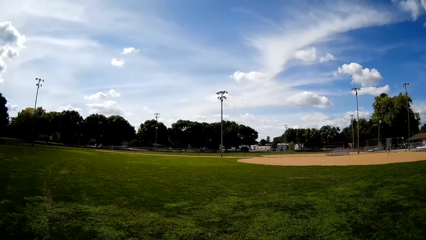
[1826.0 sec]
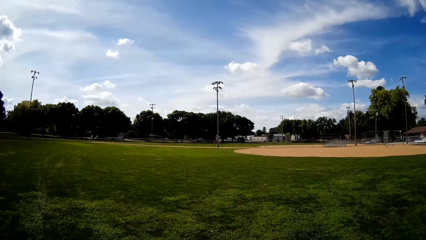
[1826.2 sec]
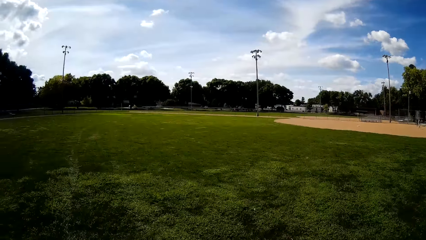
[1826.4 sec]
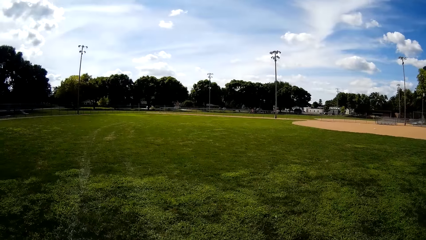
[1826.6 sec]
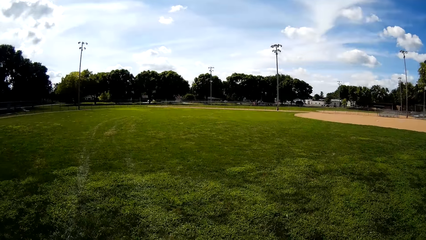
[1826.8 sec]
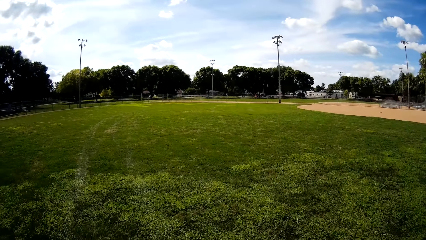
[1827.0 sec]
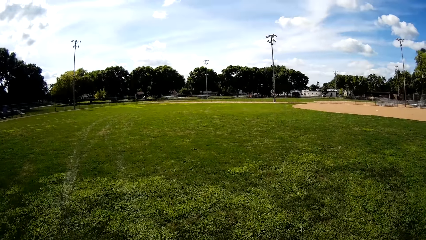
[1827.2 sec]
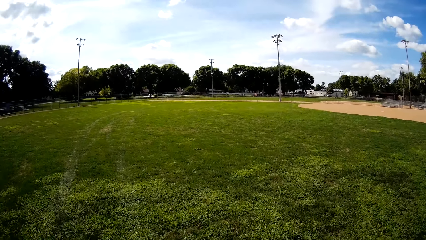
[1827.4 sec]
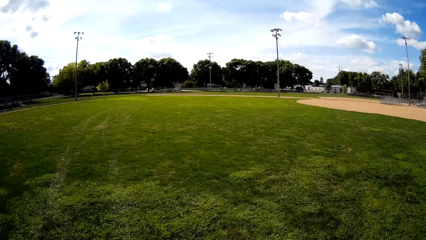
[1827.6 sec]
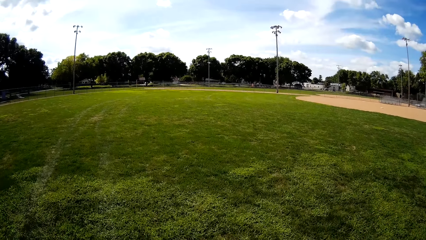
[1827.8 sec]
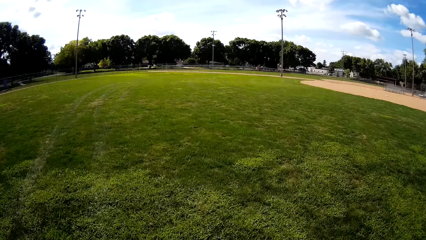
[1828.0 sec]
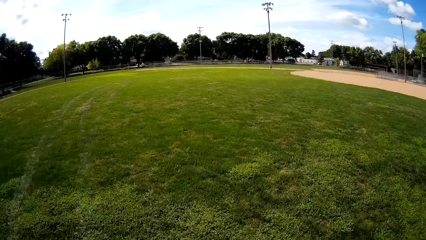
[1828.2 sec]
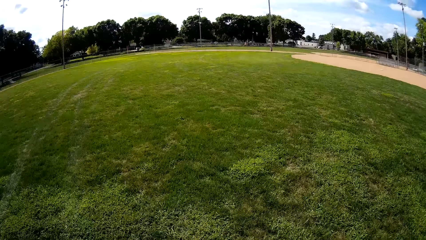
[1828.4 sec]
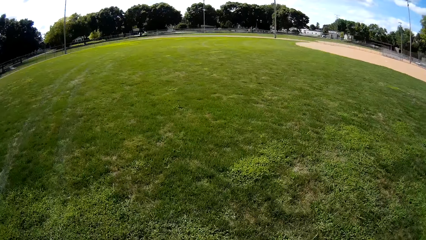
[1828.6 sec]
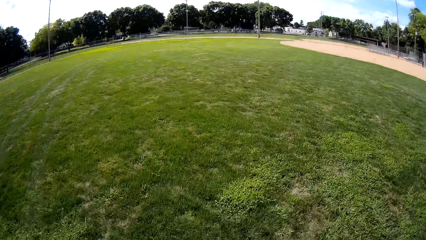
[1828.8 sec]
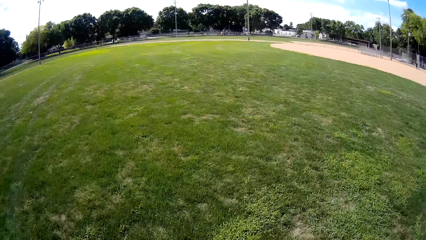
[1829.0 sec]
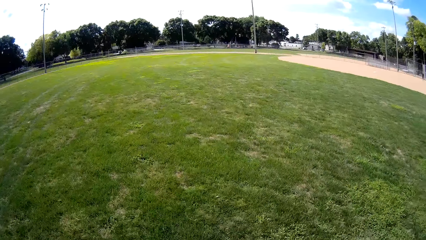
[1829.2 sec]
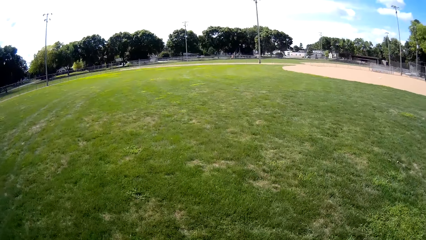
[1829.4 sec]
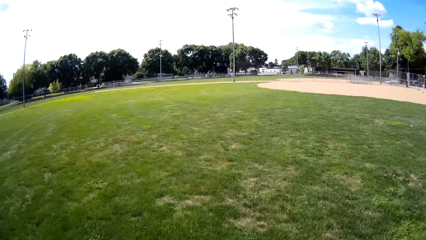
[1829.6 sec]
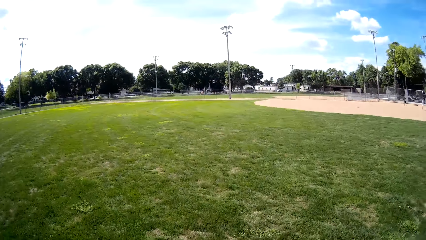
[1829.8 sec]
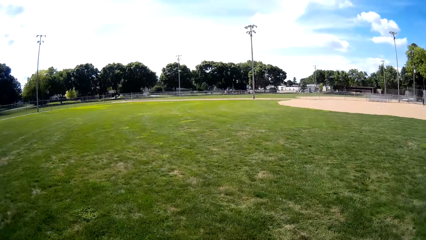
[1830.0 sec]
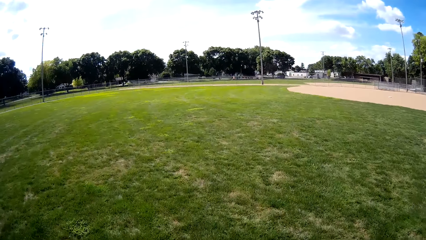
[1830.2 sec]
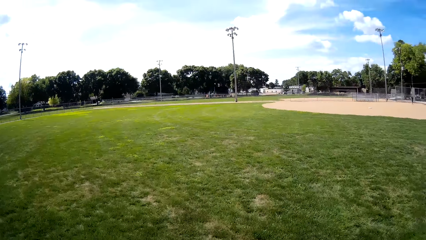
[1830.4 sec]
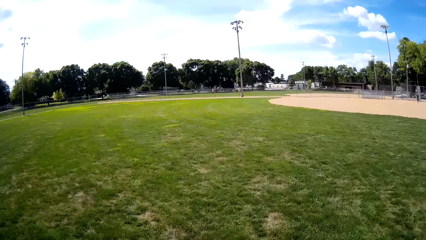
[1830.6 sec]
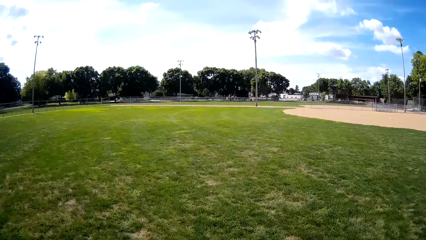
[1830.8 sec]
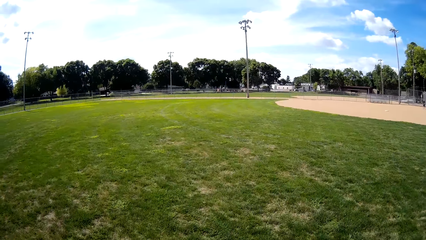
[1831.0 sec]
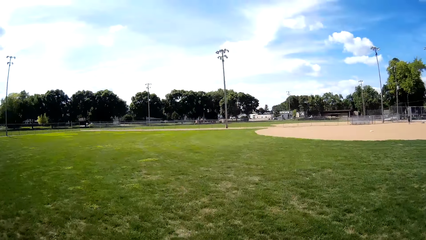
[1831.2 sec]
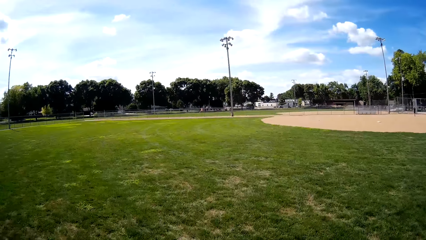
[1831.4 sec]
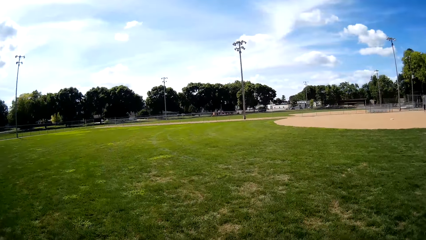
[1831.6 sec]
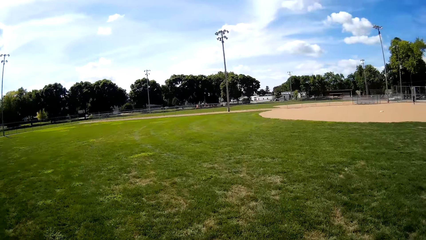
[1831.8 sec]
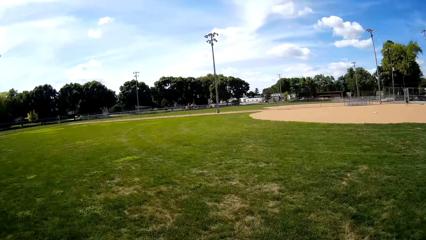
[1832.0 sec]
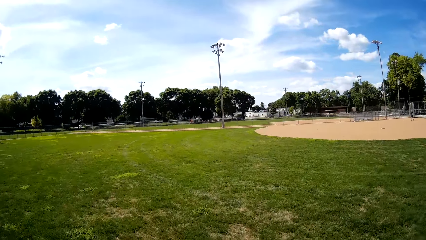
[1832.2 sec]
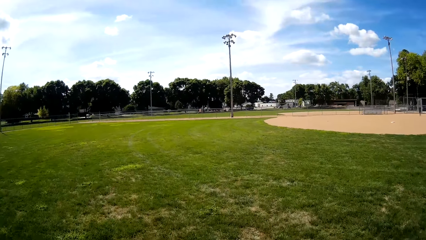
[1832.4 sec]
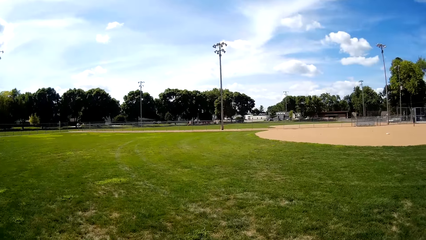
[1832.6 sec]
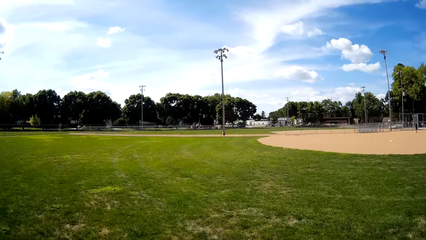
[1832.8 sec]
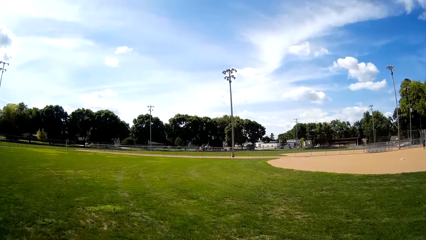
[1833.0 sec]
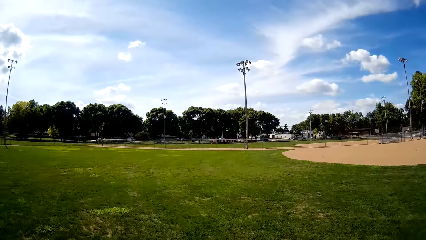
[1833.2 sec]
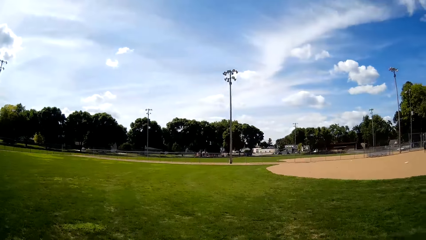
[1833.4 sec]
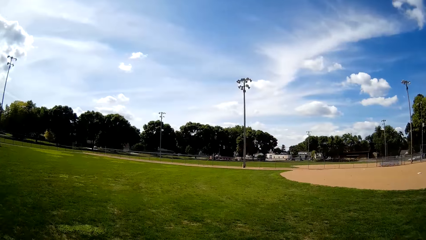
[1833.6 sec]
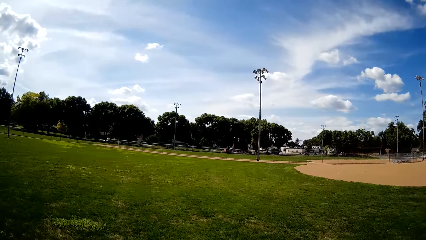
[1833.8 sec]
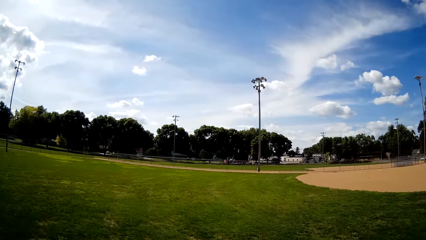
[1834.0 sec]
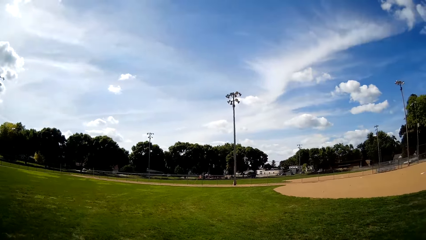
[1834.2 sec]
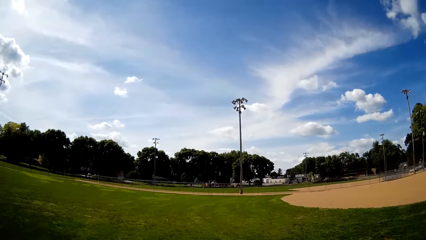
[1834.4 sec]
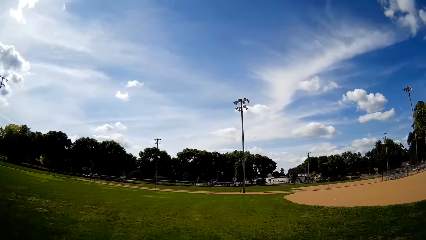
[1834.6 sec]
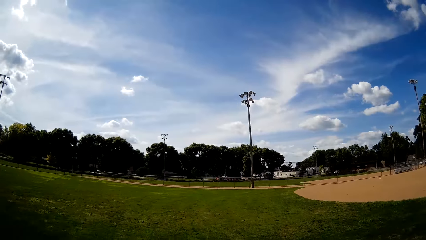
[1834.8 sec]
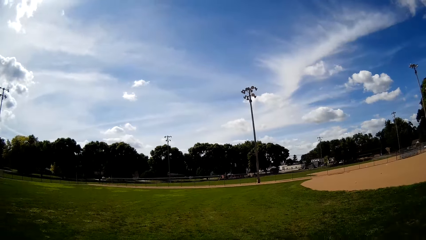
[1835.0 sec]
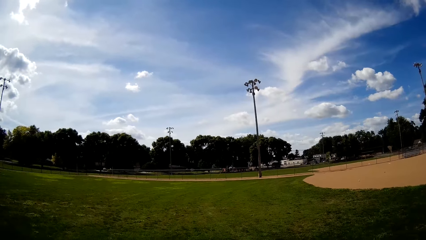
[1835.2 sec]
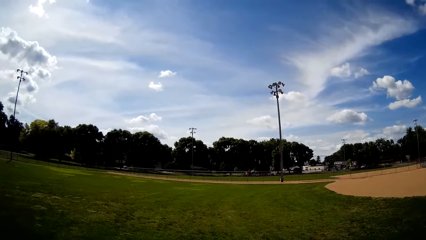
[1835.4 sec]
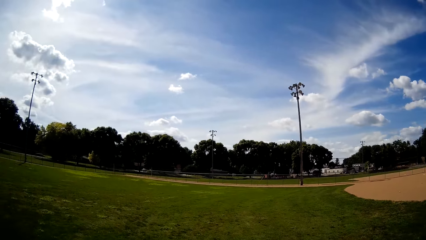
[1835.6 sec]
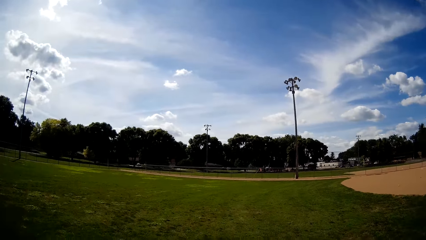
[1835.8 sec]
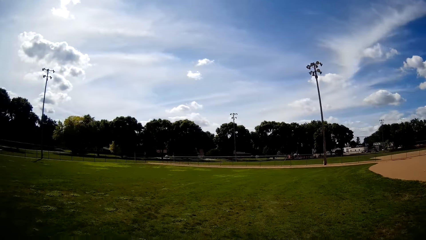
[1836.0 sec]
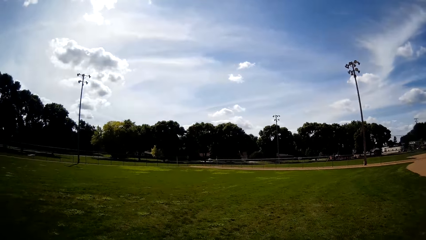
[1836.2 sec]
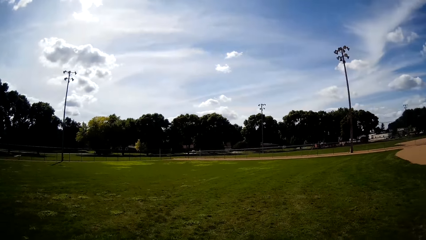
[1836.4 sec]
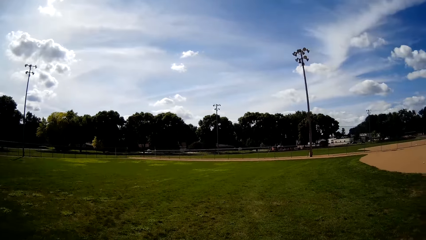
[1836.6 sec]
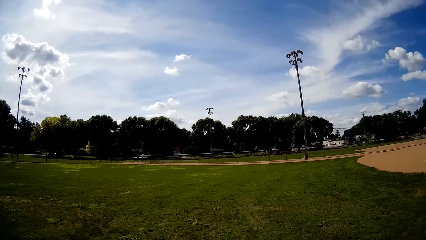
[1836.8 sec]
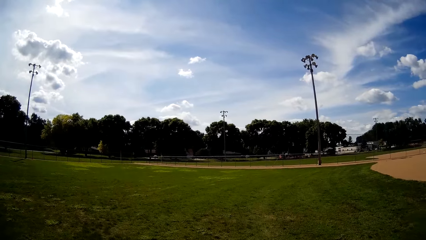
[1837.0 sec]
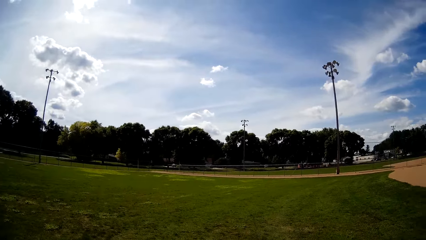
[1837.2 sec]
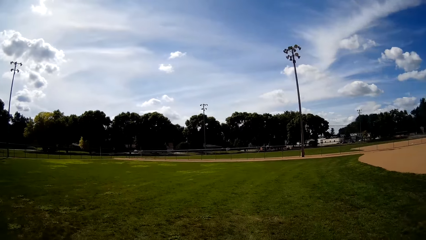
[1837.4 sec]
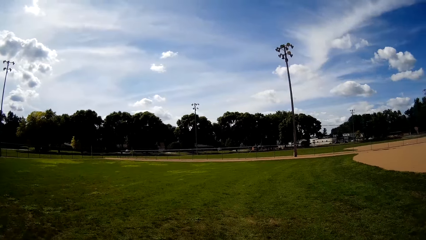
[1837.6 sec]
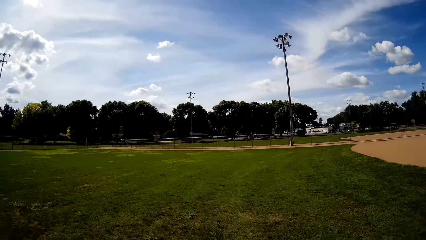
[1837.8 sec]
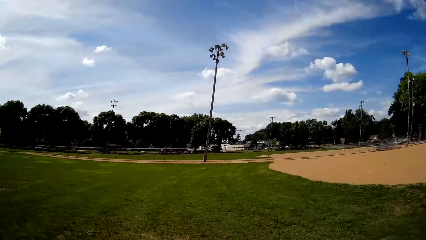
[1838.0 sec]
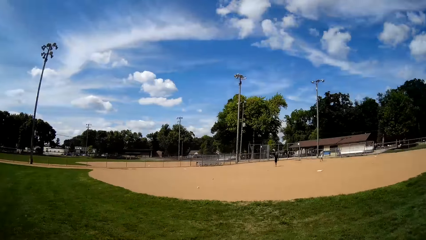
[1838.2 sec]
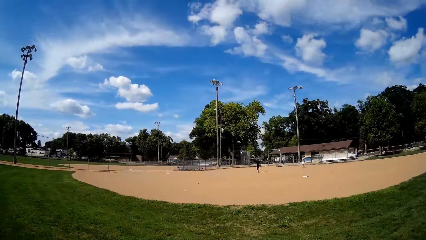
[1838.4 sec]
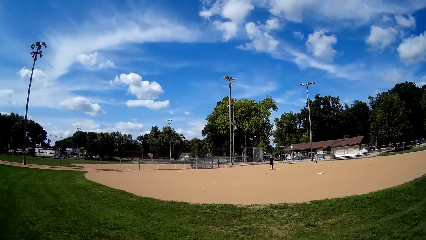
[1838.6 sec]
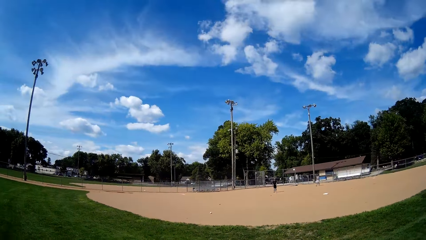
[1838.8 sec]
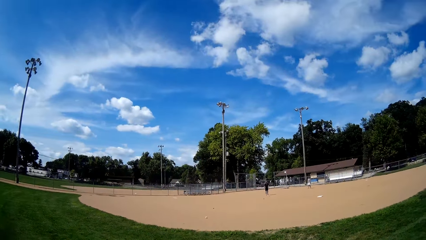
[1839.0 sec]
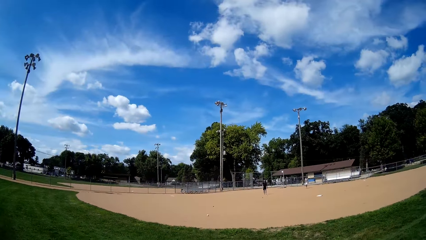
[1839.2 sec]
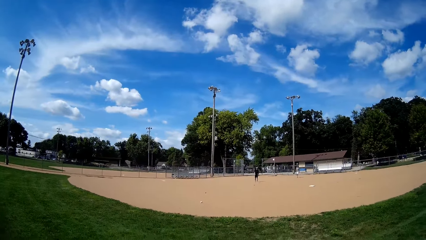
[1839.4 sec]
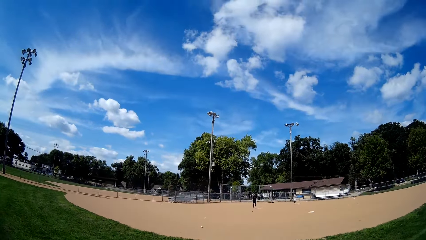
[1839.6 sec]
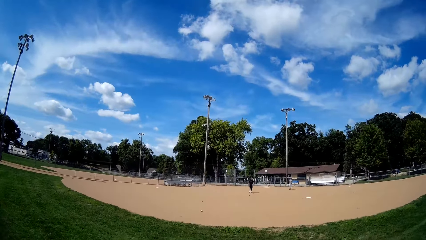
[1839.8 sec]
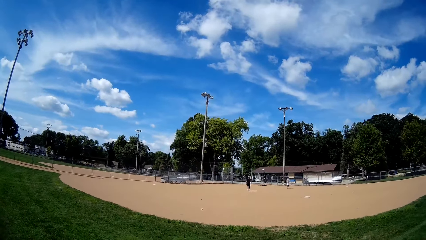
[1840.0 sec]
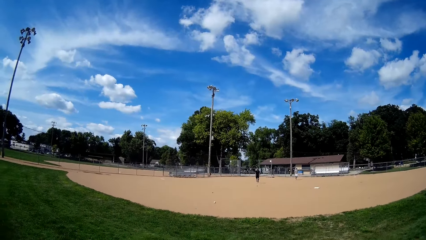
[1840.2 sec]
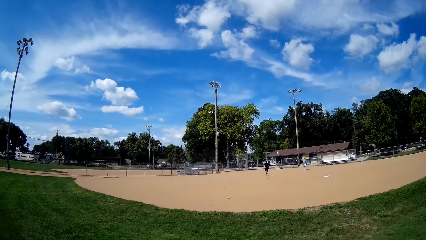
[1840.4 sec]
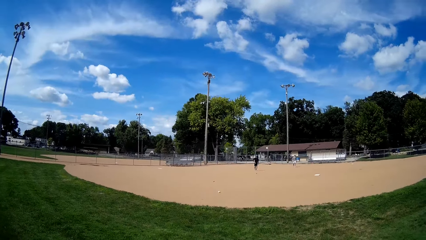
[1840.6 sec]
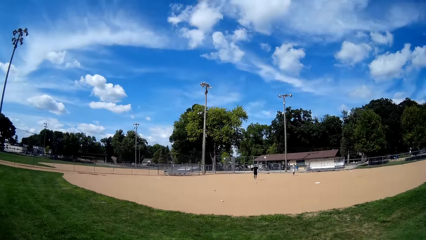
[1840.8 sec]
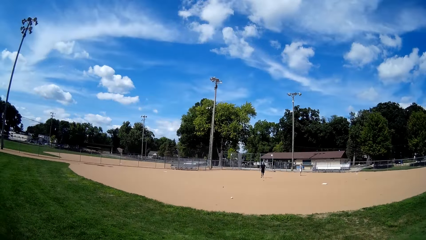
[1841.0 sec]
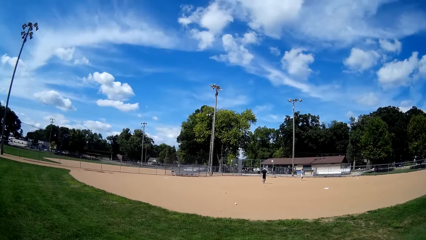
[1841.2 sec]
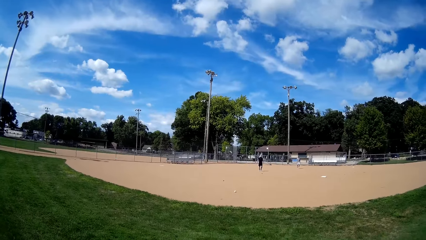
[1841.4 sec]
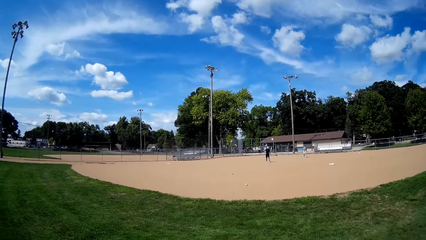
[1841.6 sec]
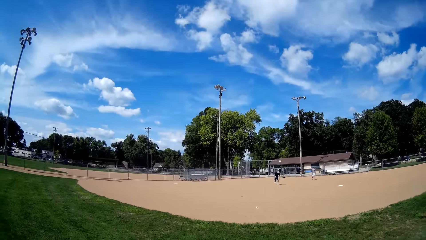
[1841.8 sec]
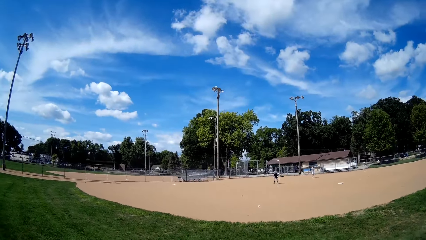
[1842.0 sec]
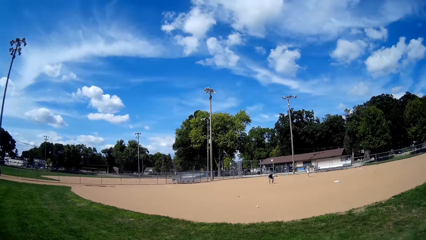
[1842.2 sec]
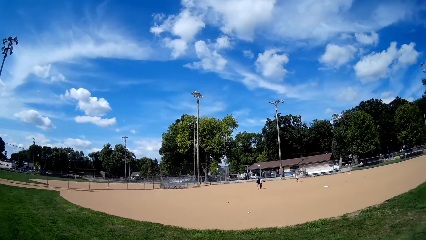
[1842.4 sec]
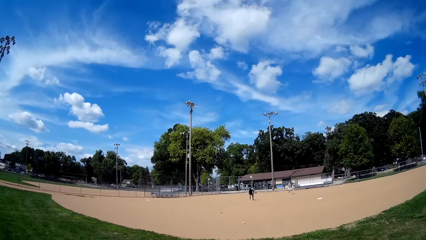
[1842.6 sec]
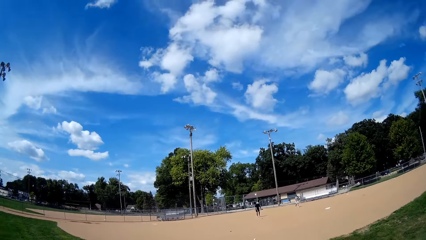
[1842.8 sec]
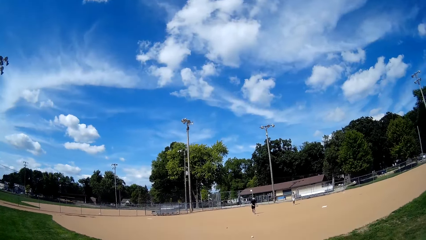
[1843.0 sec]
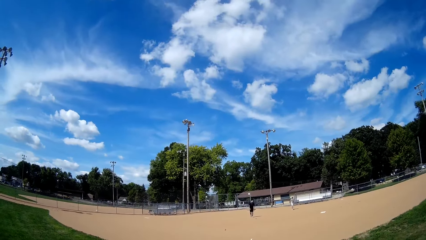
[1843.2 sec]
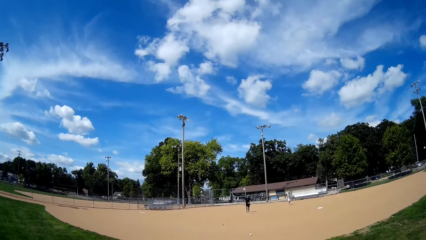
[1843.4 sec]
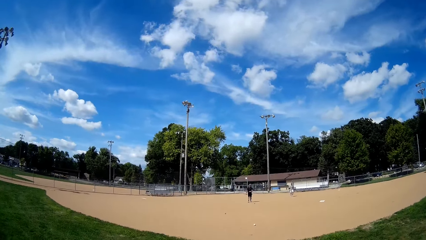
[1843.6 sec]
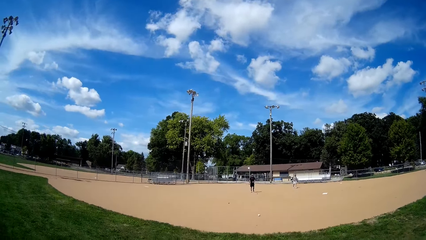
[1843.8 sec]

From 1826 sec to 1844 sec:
The camera wearer runs on the playing field. They turn around. A man walks on the playing field. Another man walks on the playing field. The camera wearer walks on the playing field and talks. The first man picks balls across the field.
